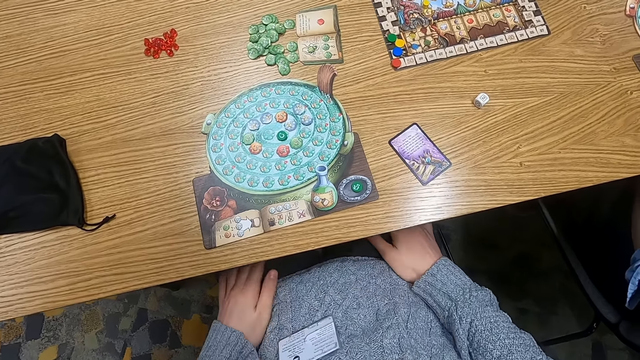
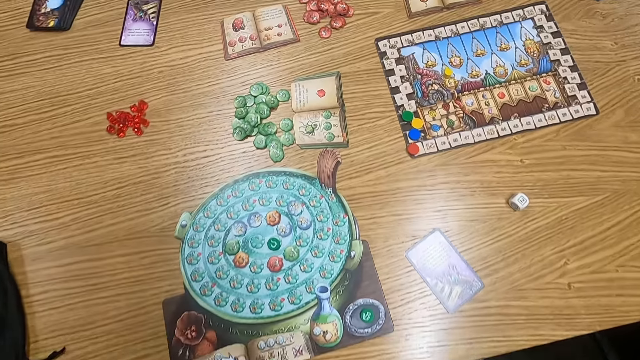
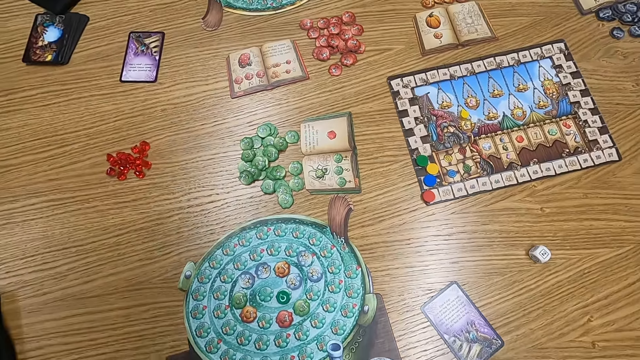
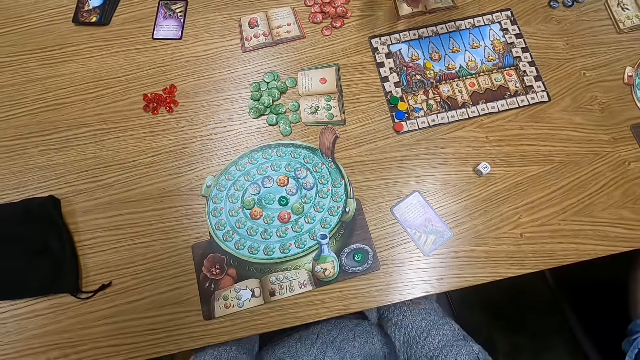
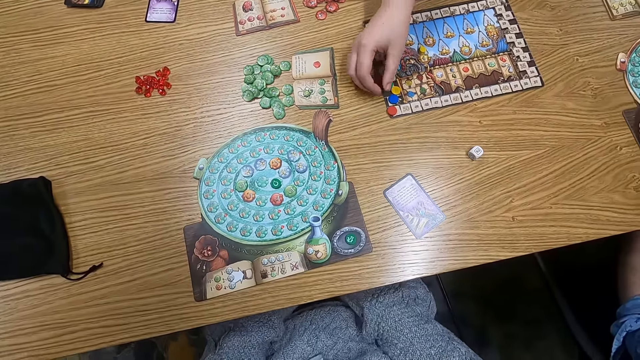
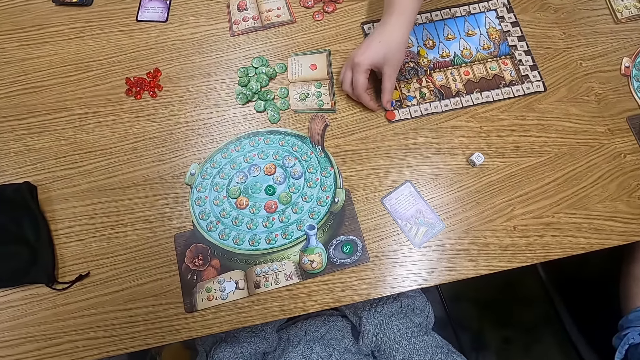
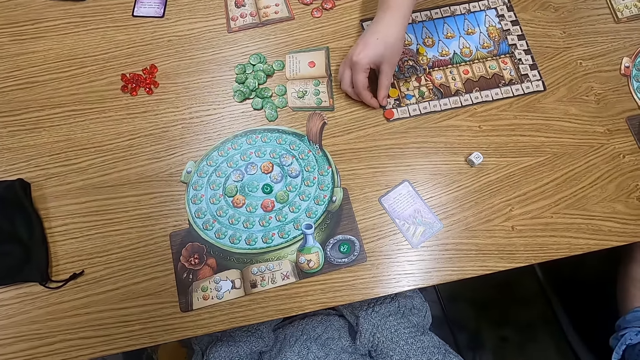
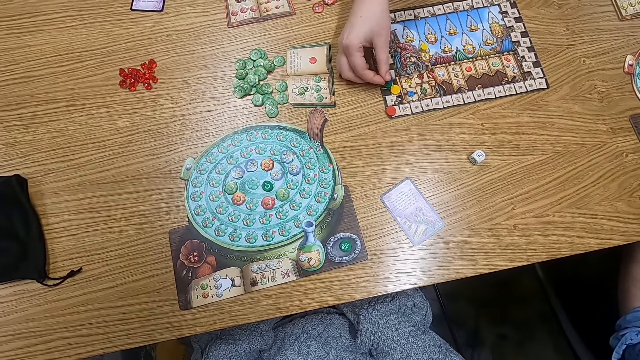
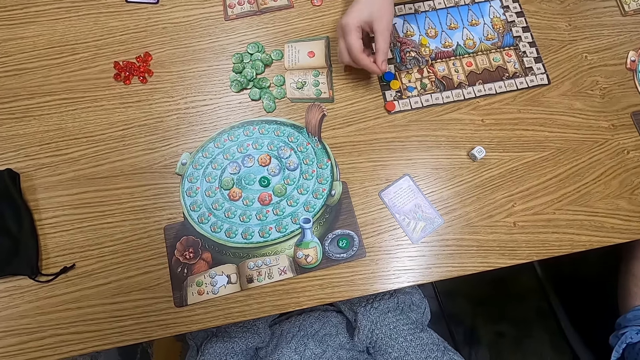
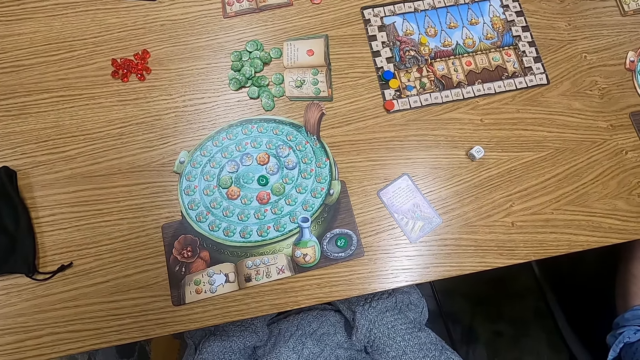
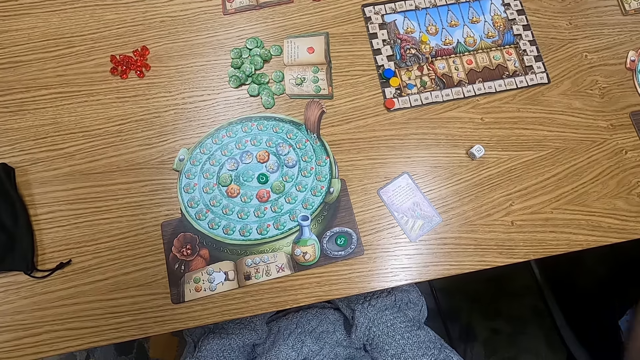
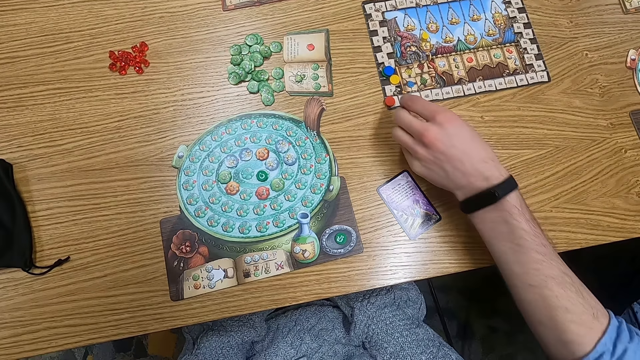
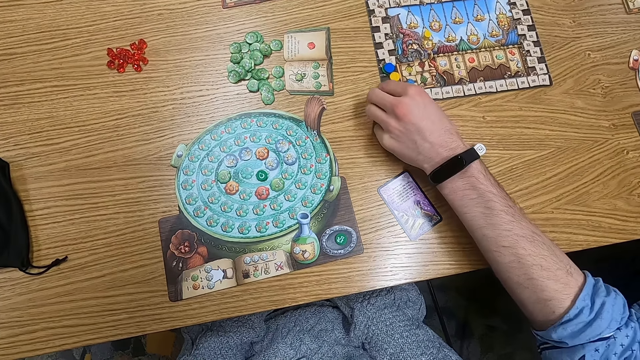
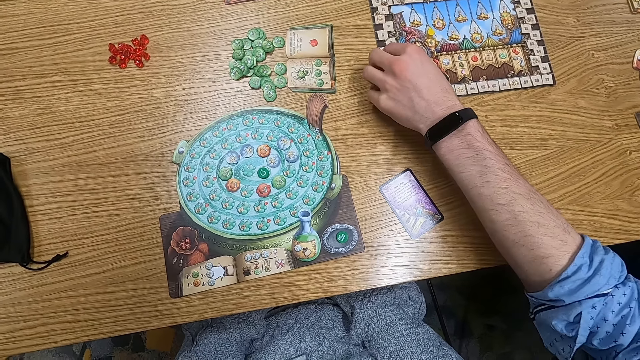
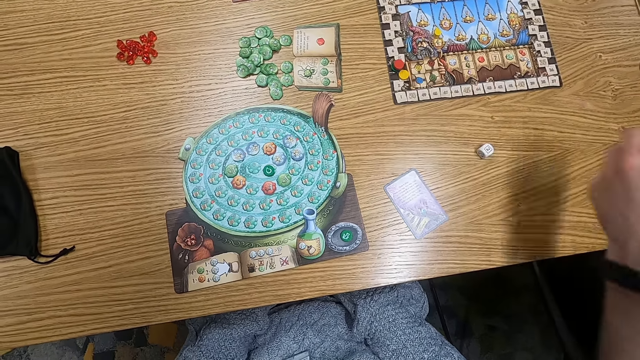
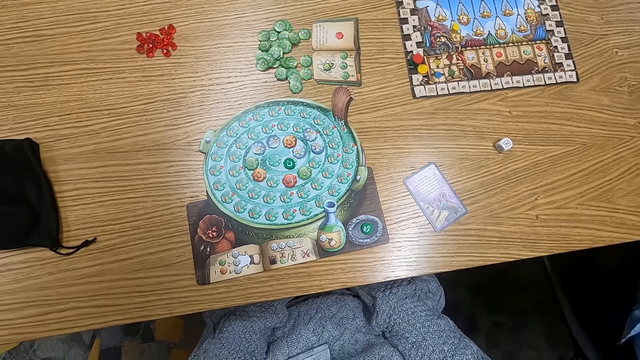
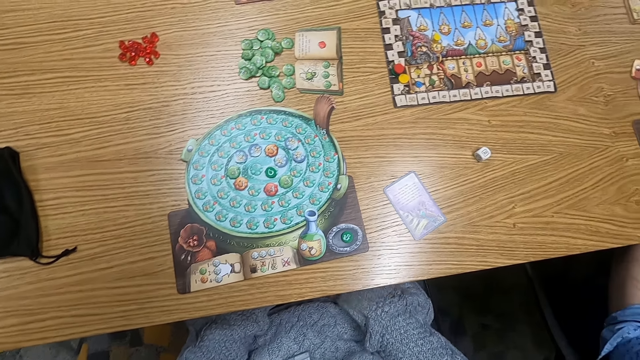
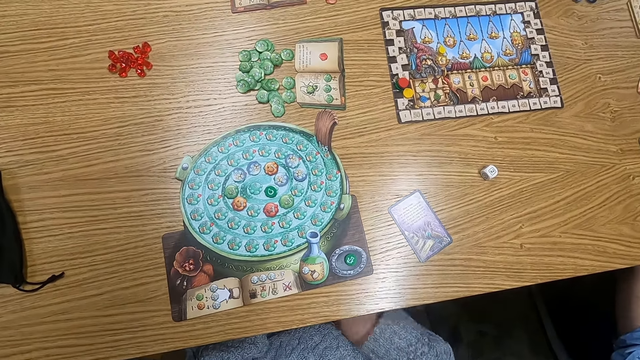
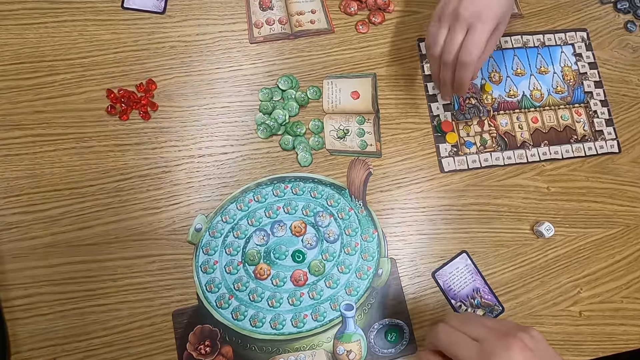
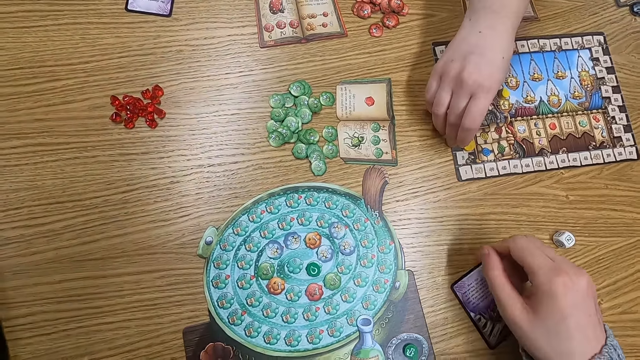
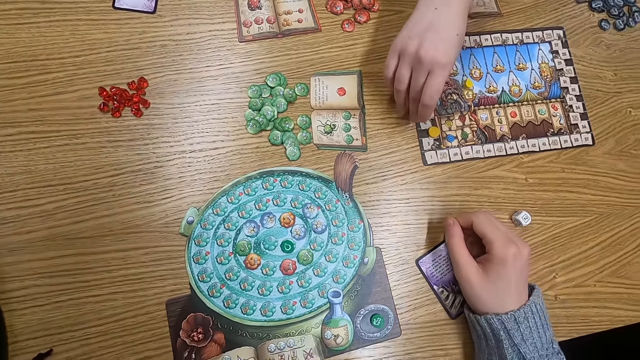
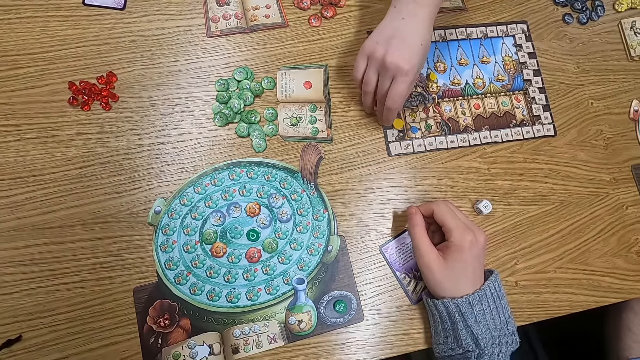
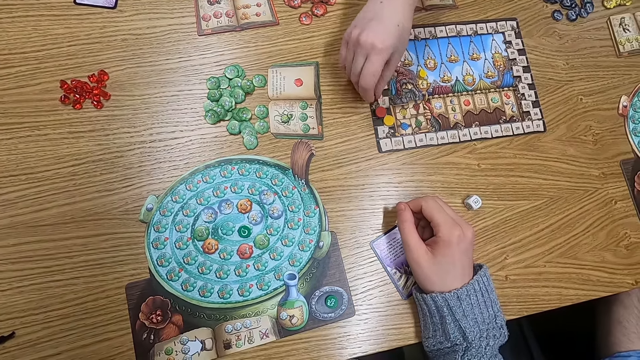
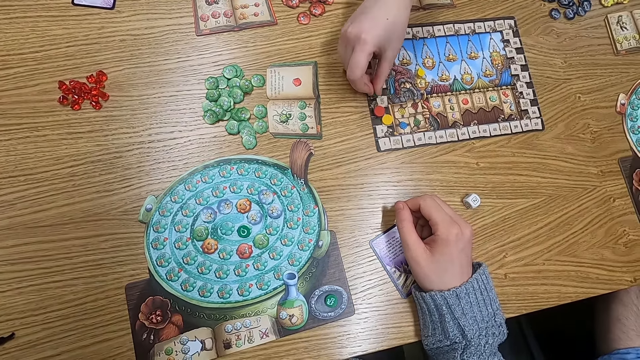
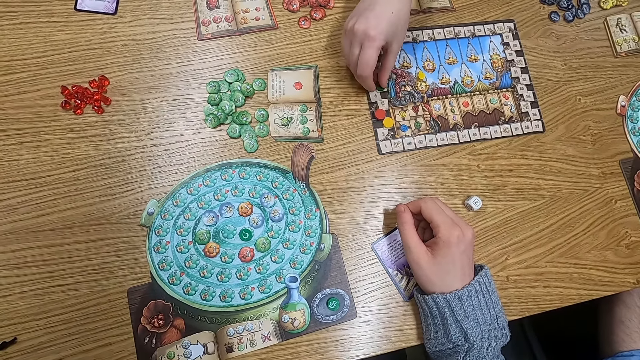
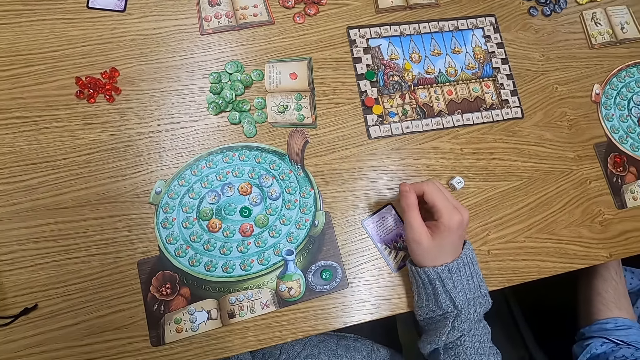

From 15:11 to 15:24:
The camera wearer turns to the side. A man holds plastic tokens on the table. Someone moves a tile. Another man moves a tile and holds plastic tokens on the table. The camera wearer turns to the side. The first man holds plastic tokens on the table. Someone moves a tile.

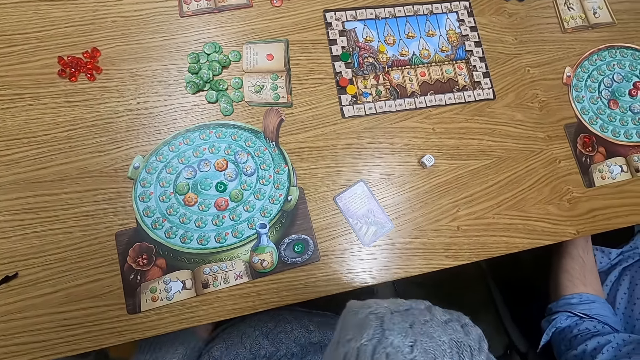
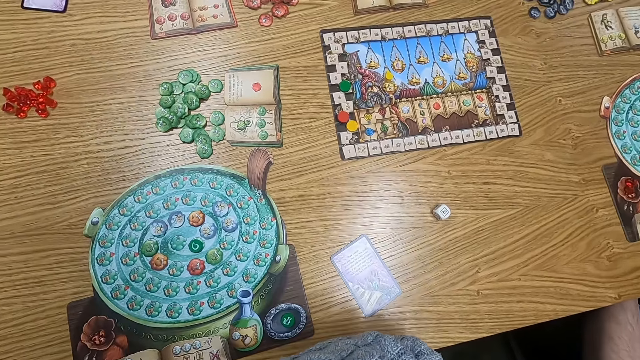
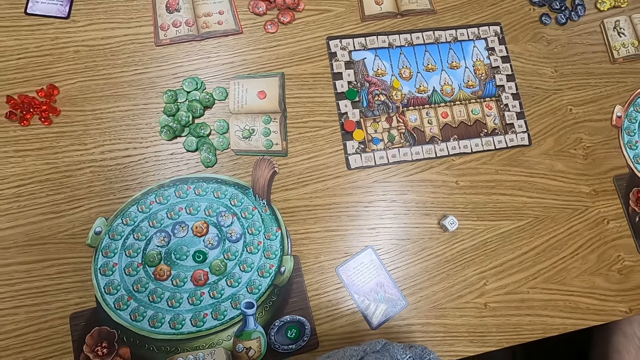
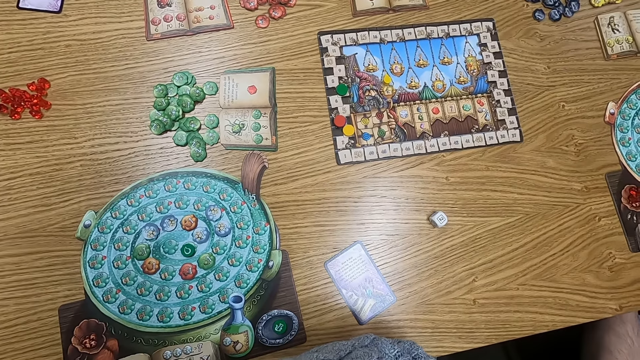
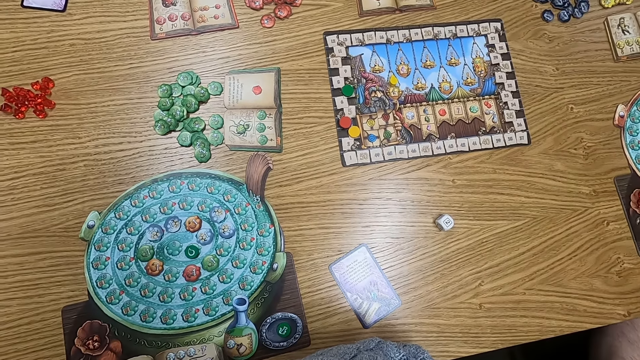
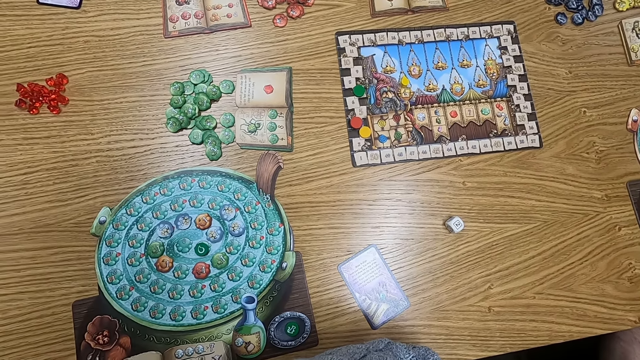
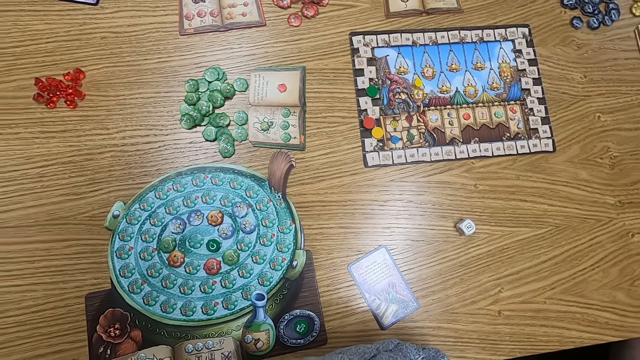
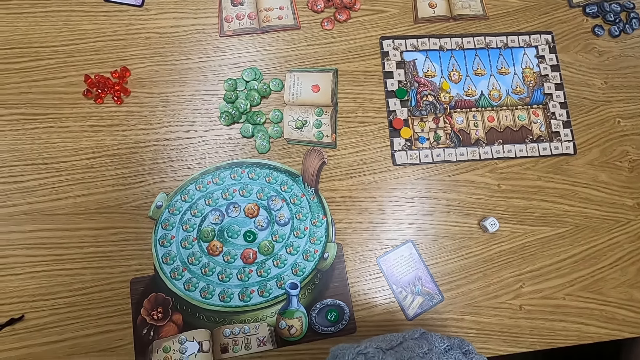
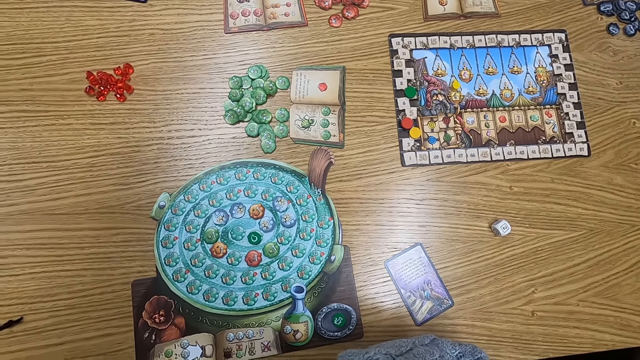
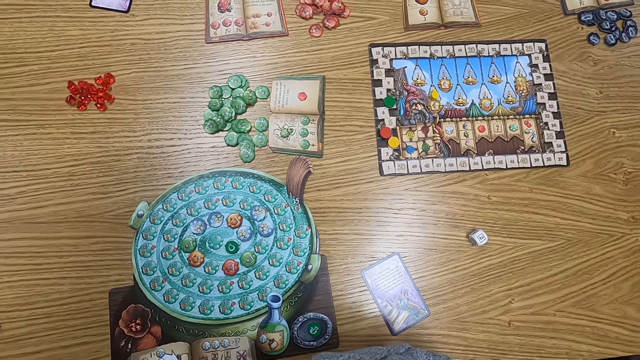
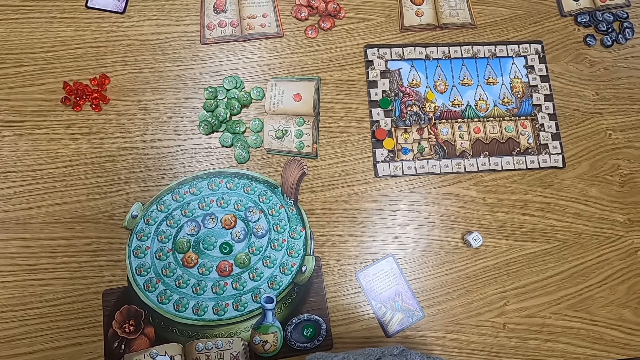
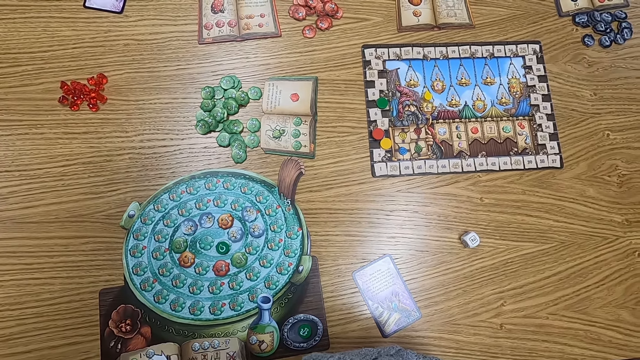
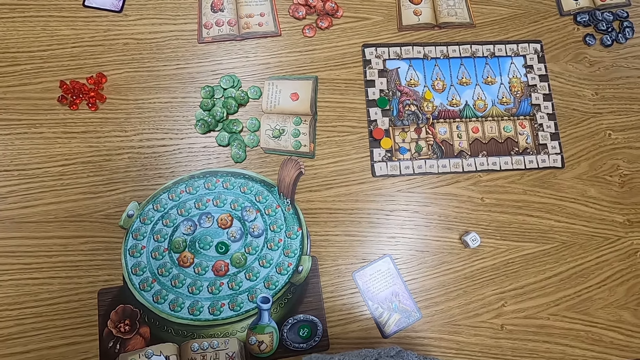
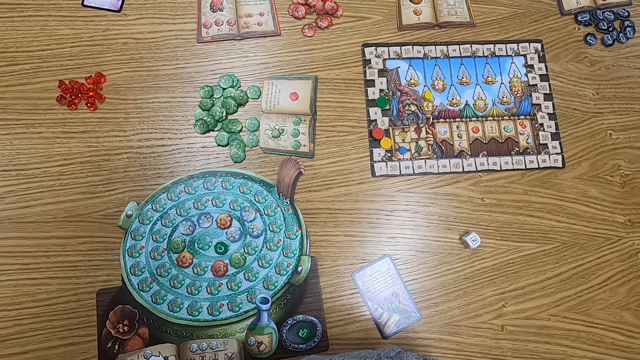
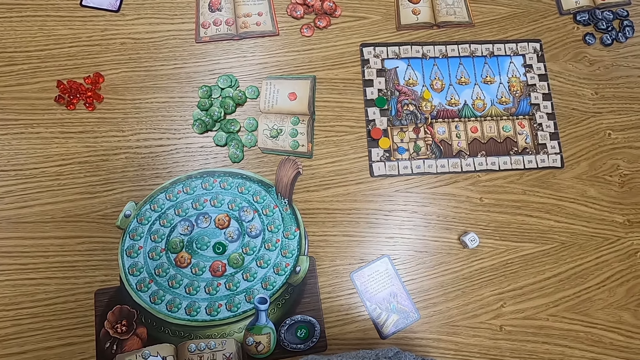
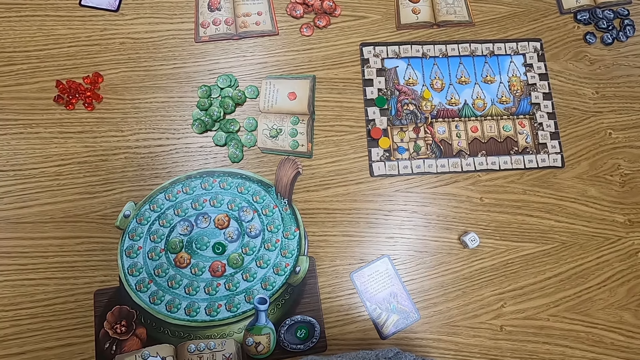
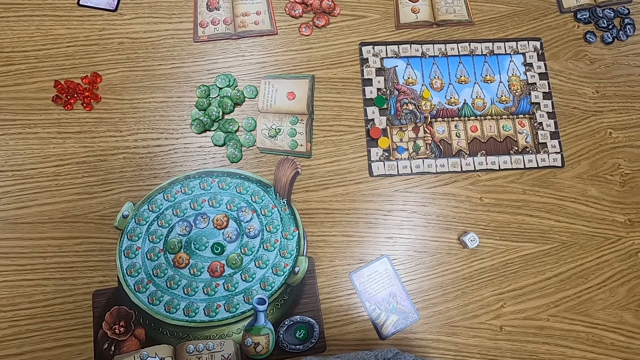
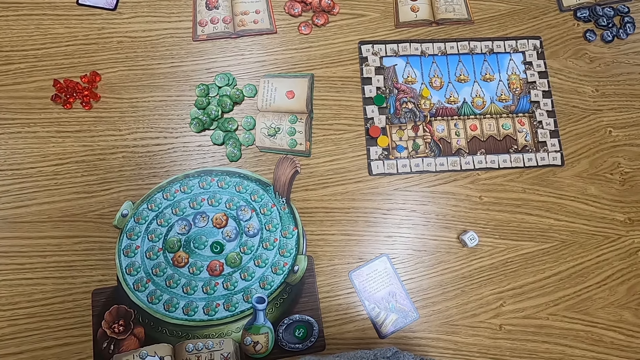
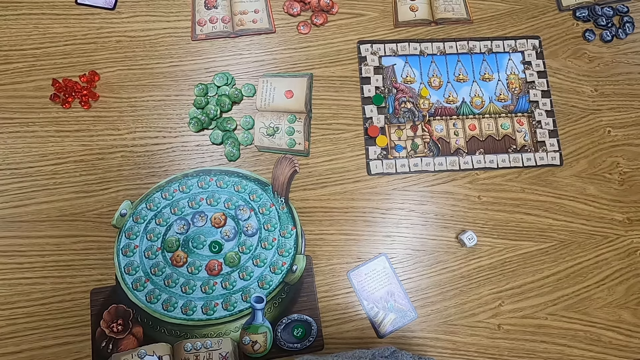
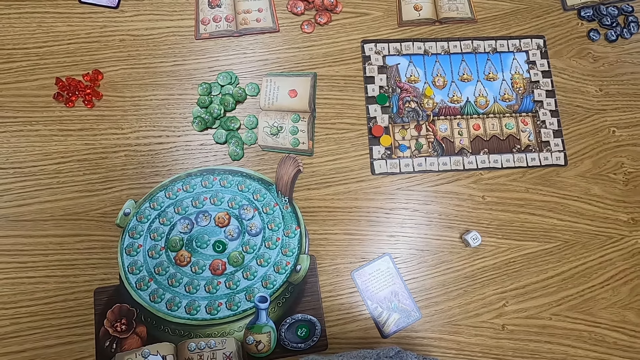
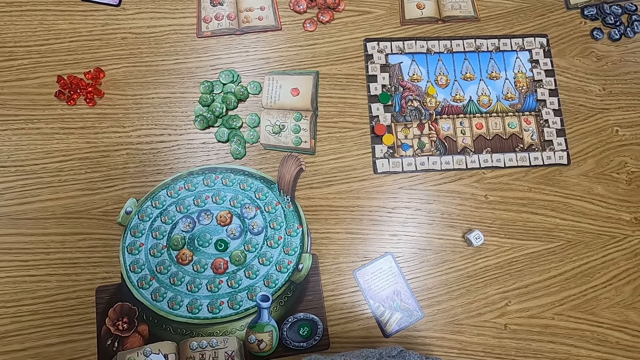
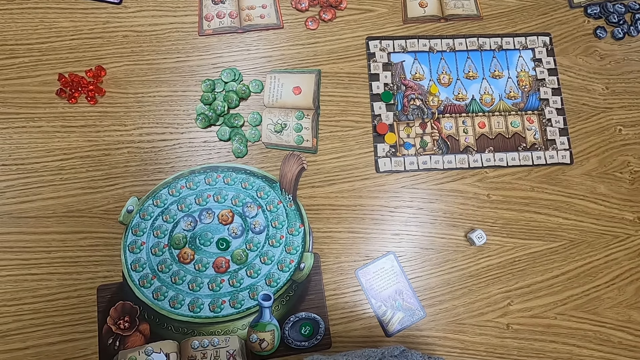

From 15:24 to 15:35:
The camera wearer turns to the side.
